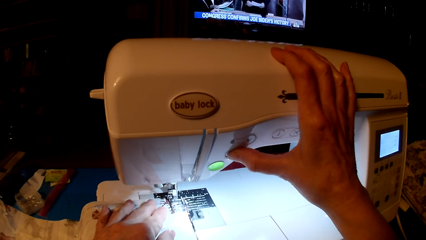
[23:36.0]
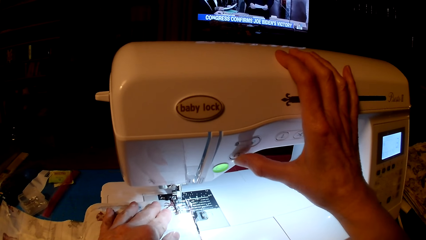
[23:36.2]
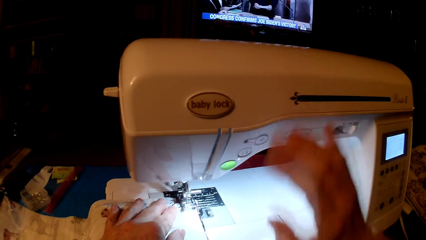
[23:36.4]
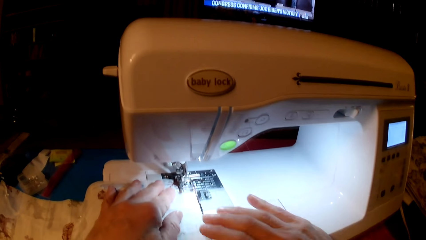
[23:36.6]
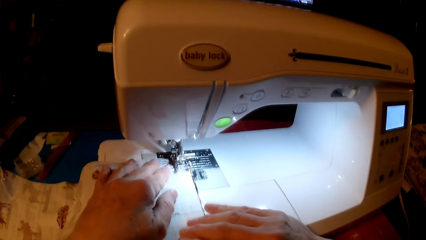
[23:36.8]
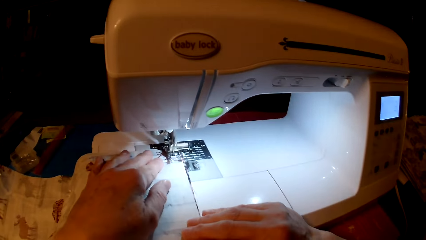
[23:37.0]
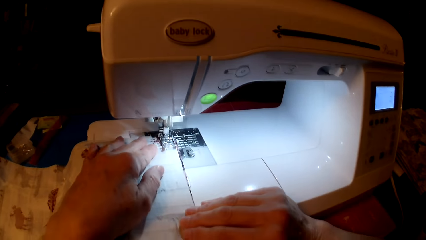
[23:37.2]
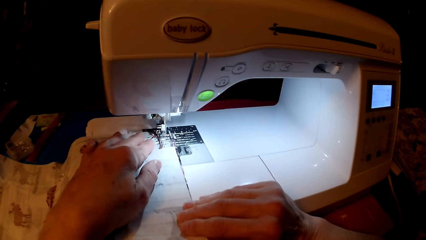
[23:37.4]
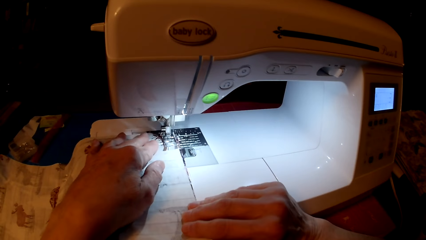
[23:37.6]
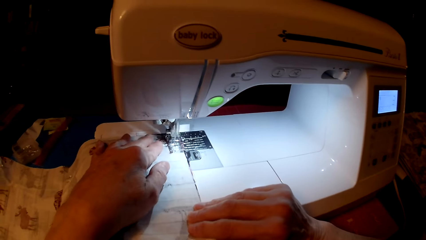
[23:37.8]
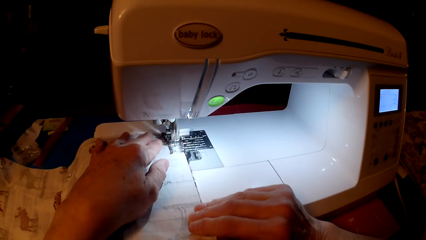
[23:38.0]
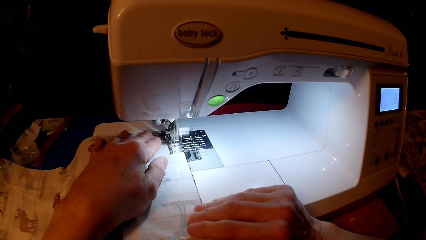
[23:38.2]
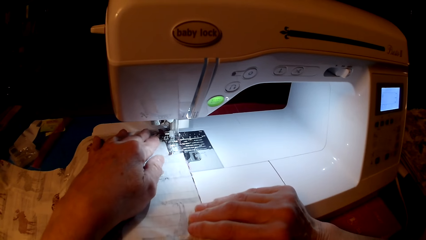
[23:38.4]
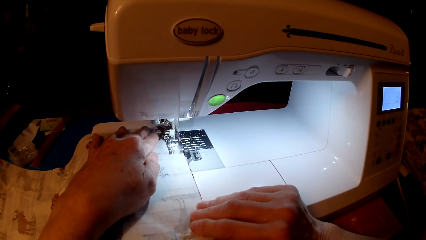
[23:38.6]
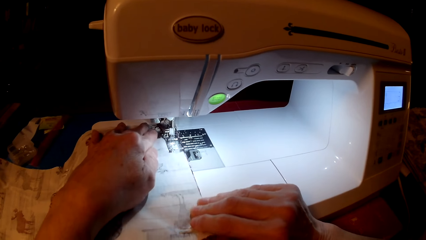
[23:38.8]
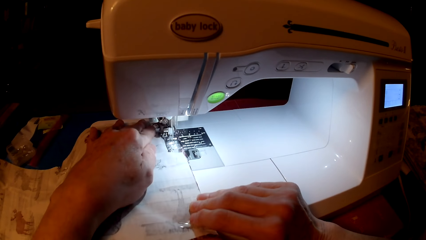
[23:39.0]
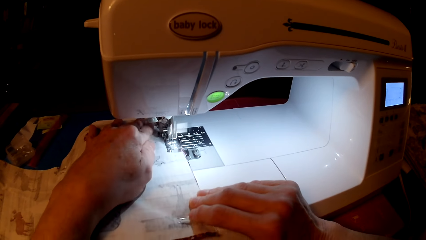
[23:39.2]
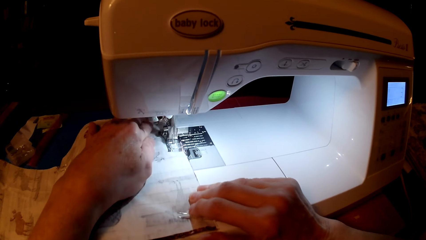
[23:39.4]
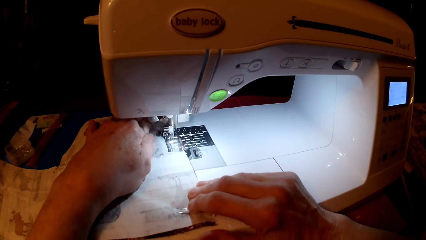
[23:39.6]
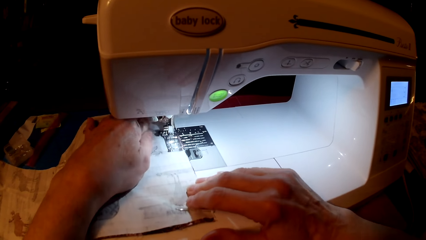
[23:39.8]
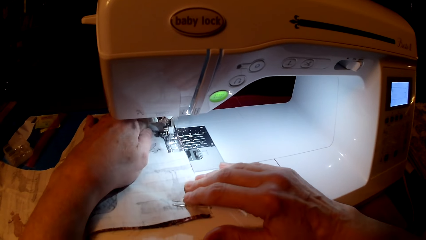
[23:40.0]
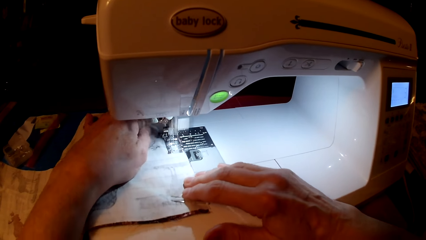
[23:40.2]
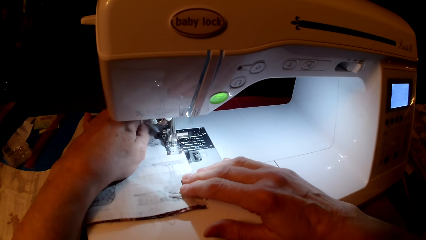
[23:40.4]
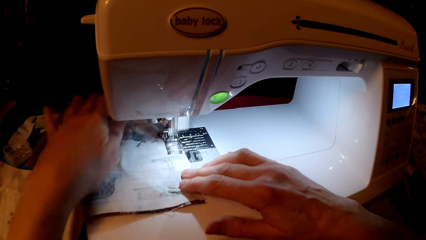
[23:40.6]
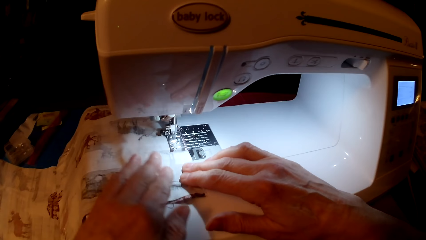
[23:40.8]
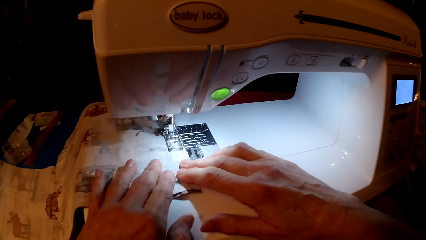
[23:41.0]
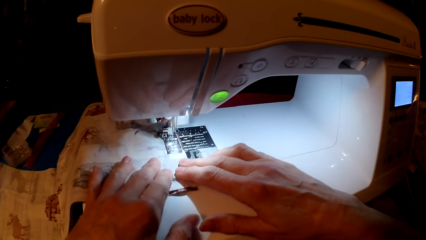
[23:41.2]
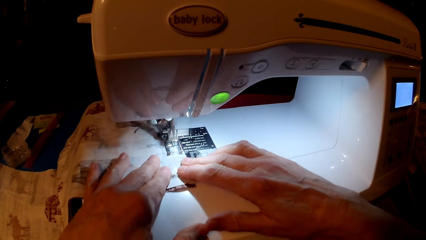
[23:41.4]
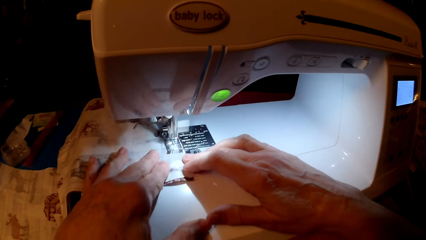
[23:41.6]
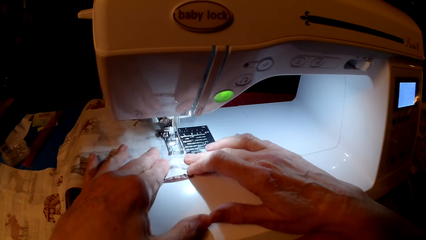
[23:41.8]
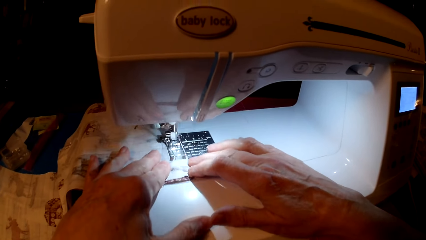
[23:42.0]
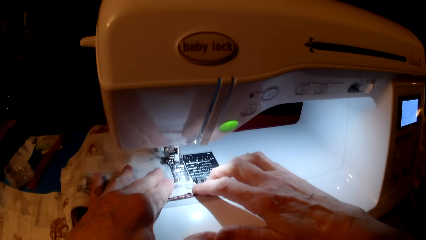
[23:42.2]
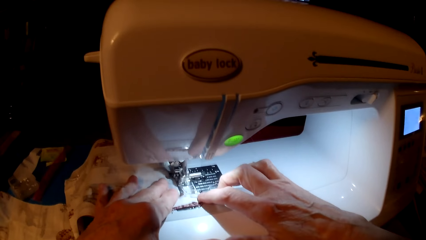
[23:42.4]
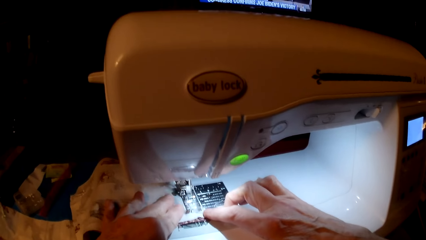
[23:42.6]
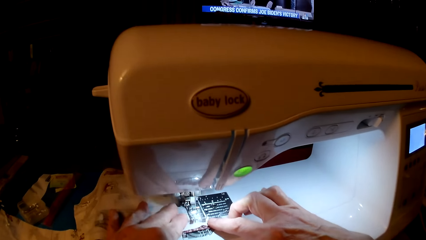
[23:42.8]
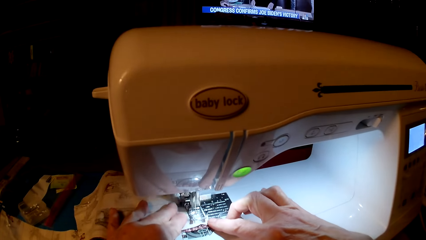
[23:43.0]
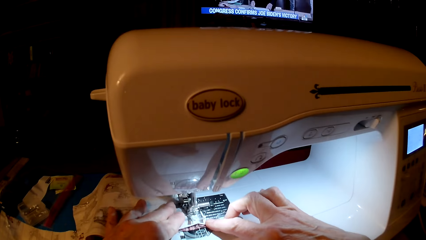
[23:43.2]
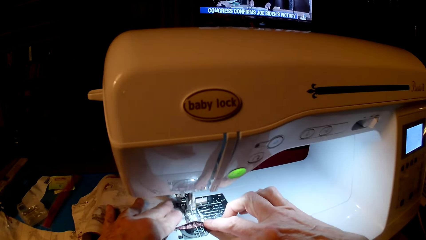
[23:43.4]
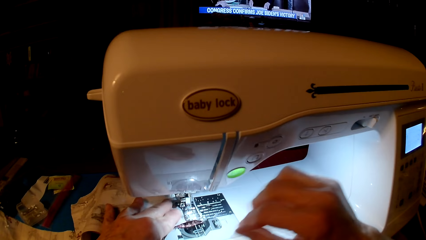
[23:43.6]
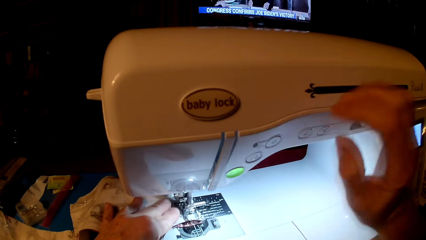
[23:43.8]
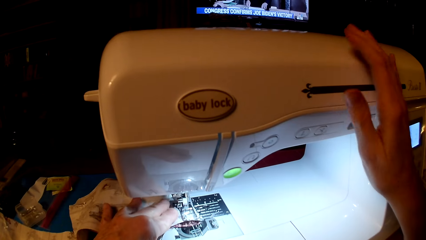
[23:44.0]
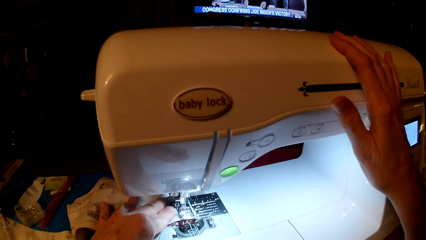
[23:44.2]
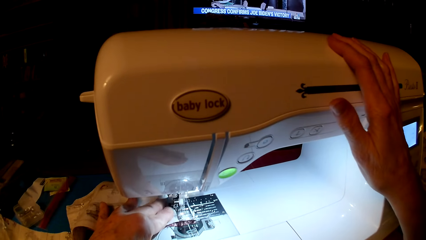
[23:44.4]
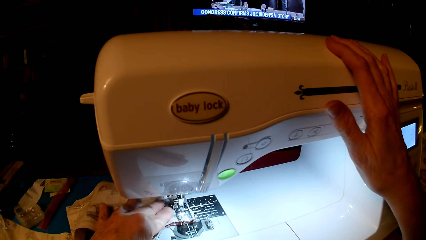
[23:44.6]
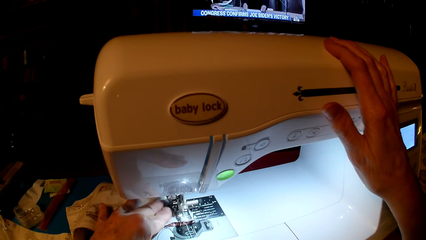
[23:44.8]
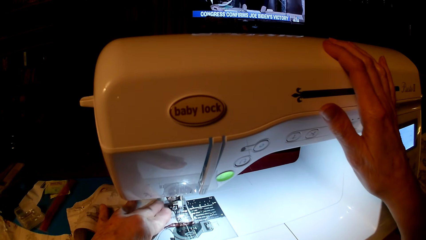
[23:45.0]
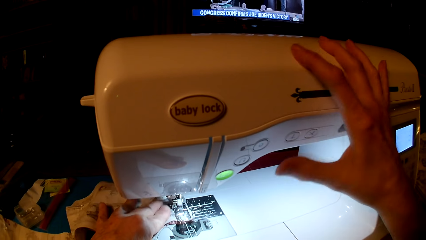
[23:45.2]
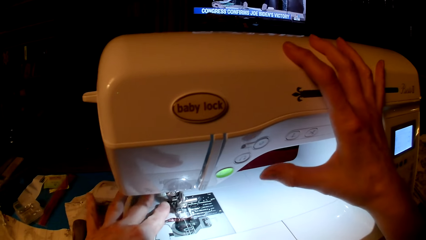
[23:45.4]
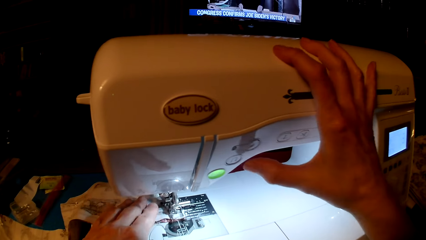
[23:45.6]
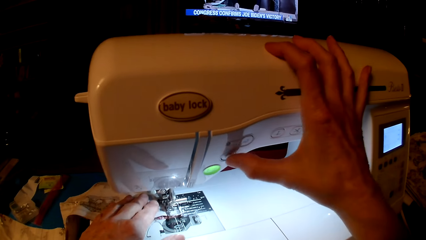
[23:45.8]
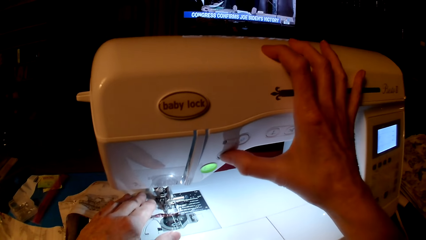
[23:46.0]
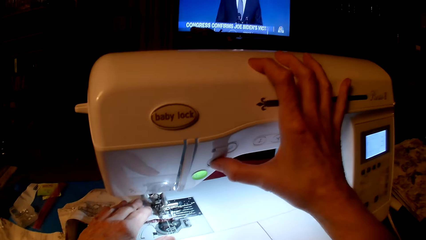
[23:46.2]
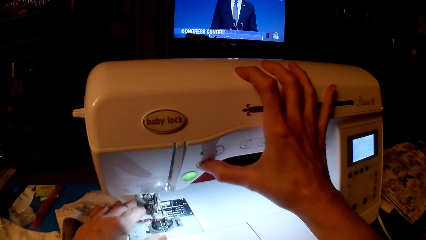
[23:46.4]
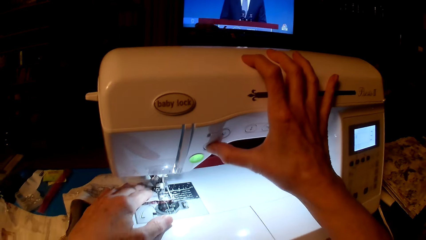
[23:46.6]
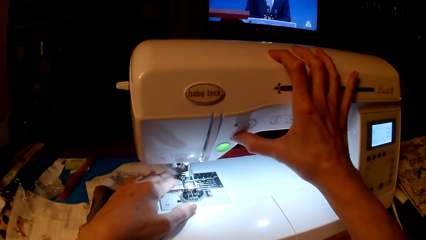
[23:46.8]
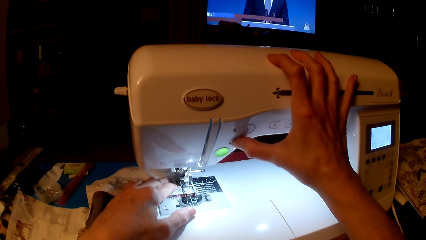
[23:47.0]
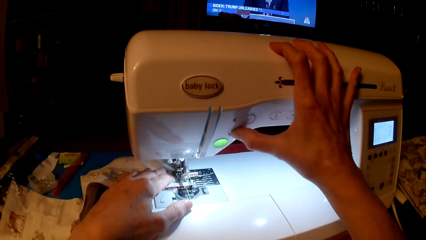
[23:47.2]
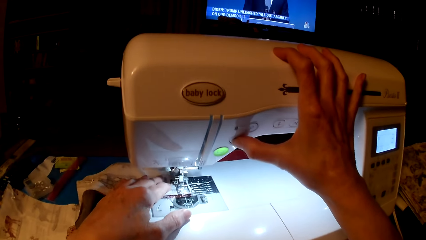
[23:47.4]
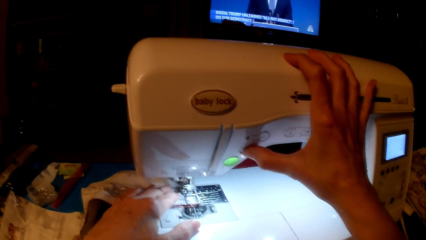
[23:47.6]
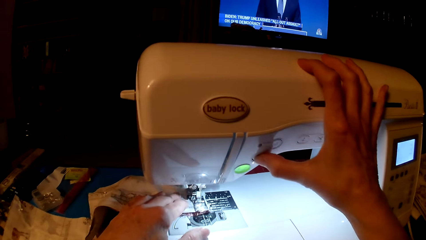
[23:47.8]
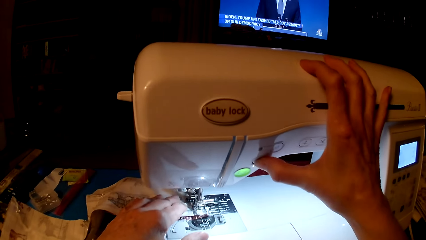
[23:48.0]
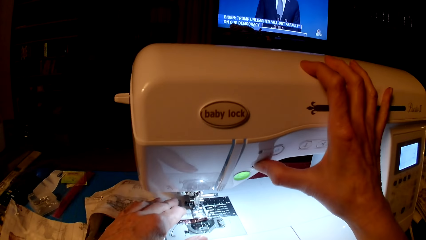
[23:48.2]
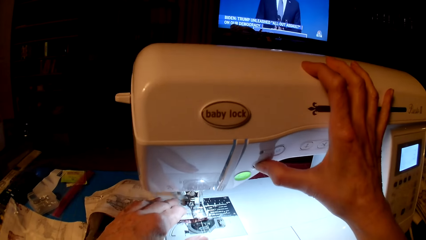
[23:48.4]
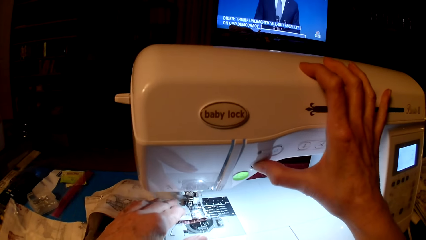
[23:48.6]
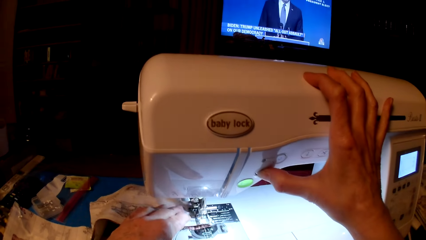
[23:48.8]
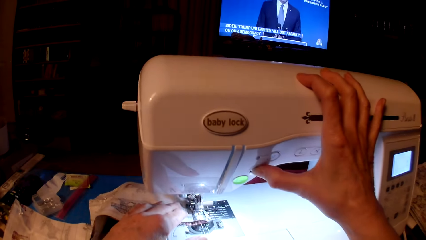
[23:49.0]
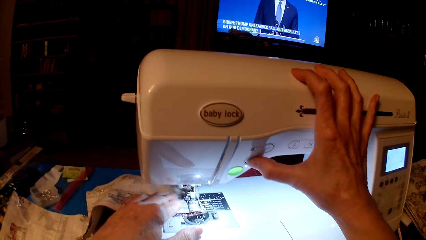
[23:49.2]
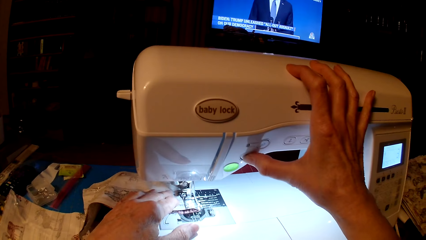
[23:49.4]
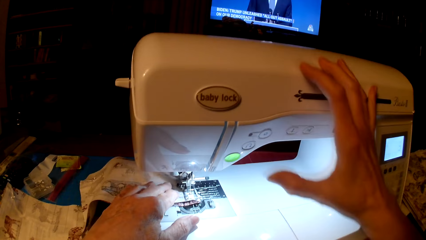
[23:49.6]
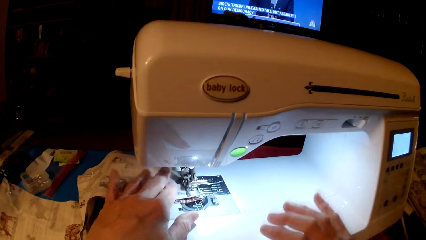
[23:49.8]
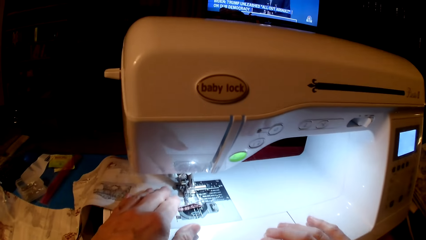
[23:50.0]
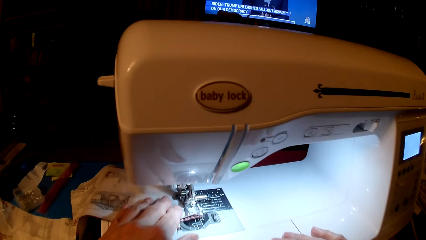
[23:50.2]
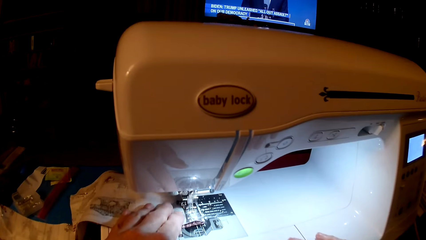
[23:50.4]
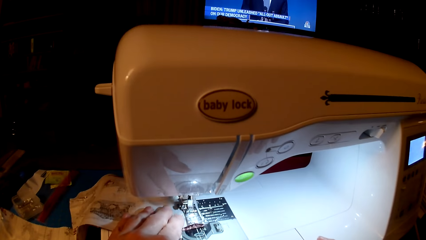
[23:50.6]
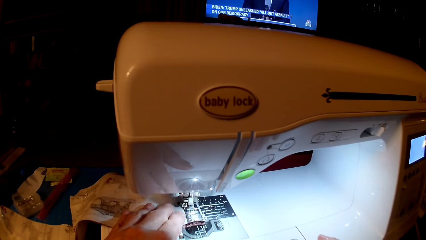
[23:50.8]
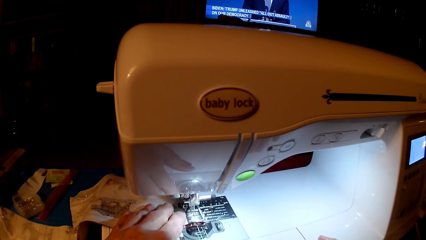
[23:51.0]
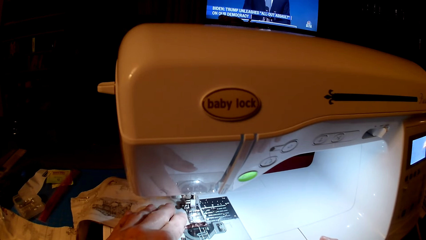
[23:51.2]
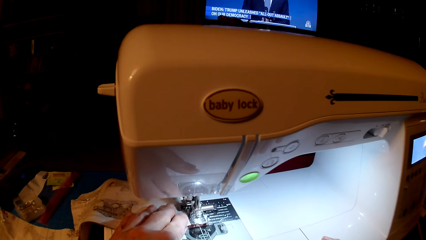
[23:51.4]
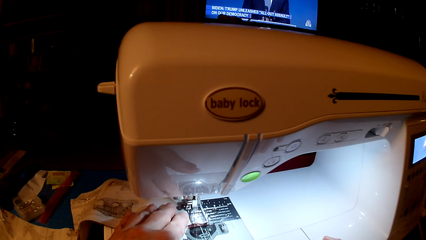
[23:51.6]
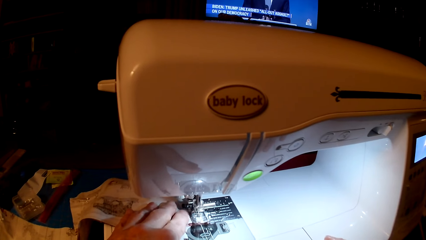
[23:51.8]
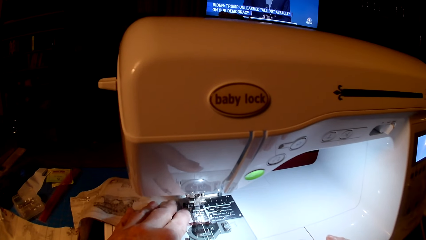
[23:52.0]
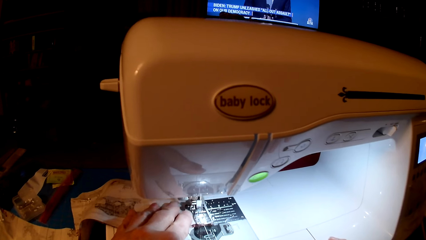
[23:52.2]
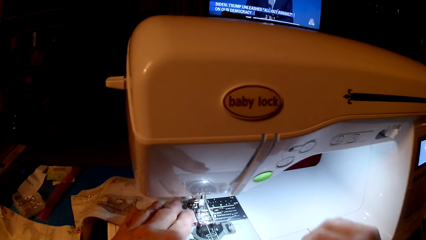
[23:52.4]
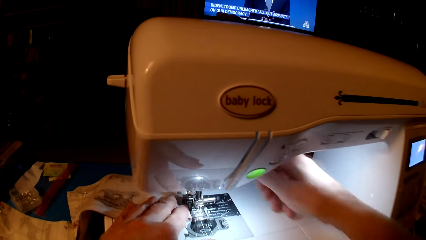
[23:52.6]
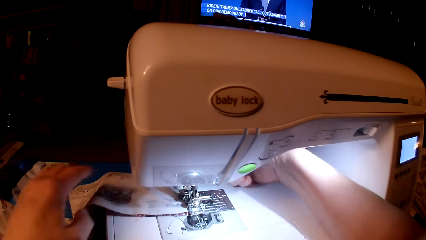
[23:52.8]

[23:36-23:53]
The camera wearer sews the cloth. They press the start button.
